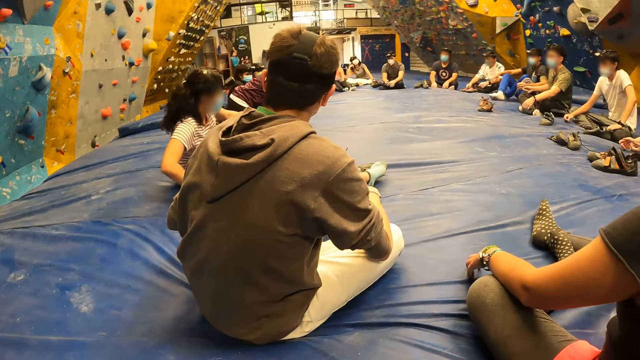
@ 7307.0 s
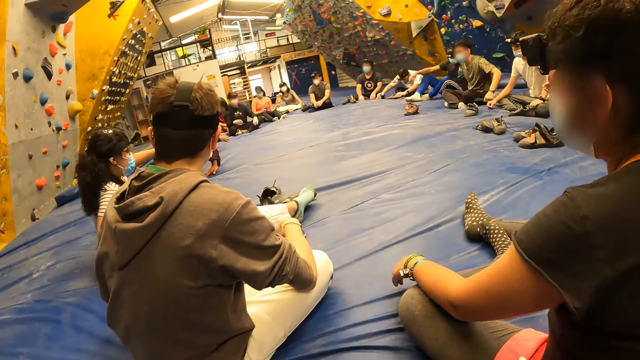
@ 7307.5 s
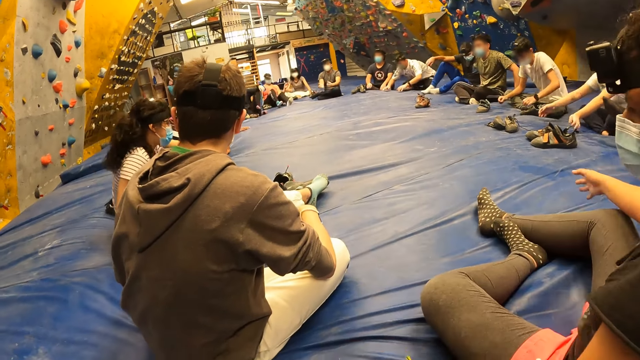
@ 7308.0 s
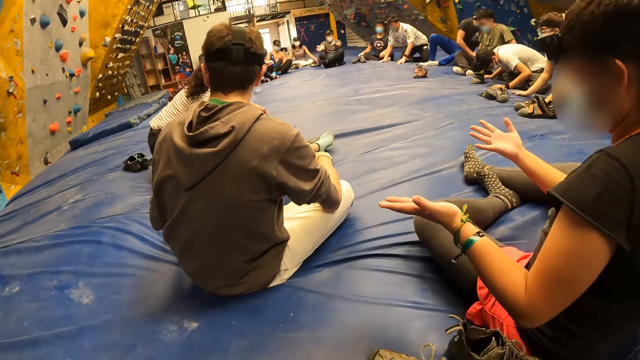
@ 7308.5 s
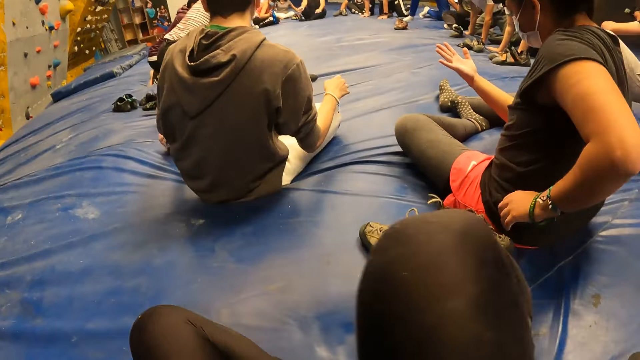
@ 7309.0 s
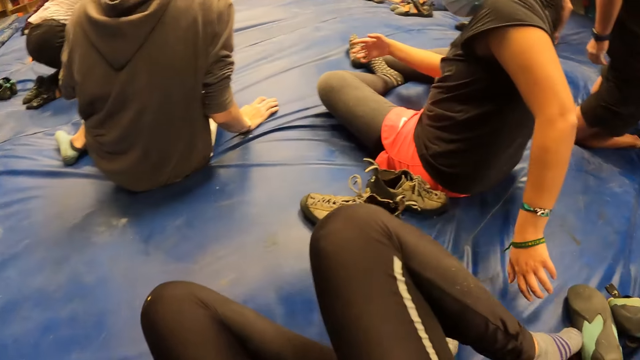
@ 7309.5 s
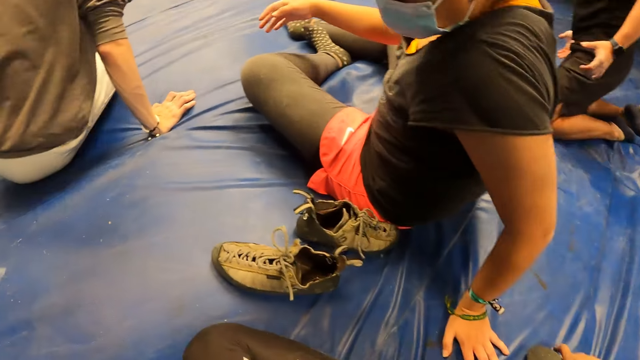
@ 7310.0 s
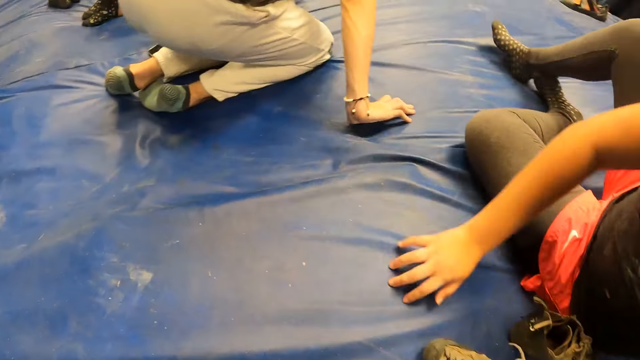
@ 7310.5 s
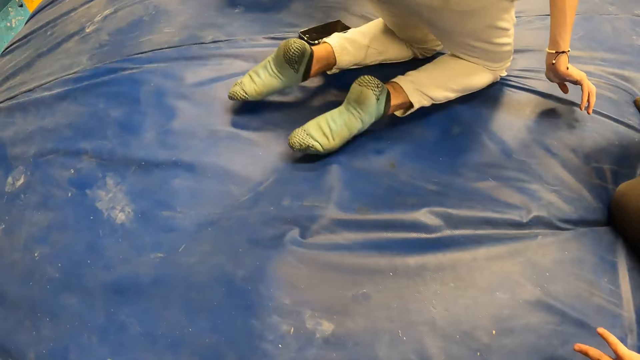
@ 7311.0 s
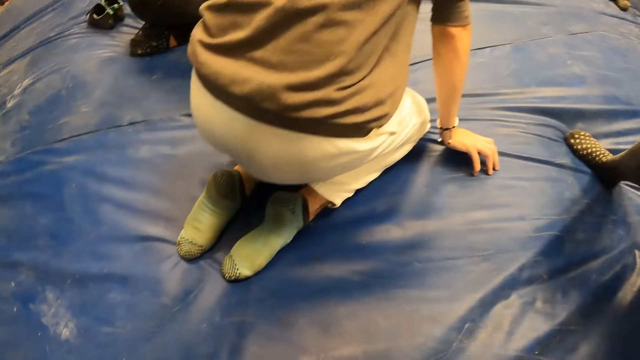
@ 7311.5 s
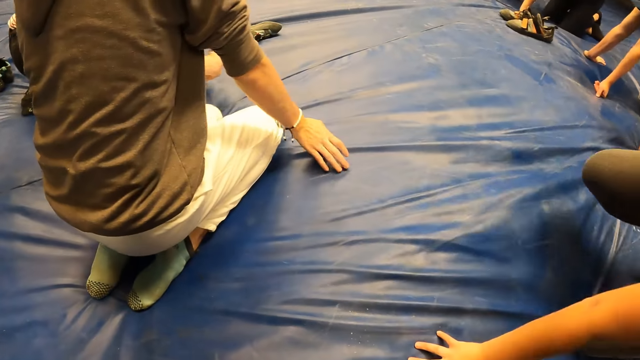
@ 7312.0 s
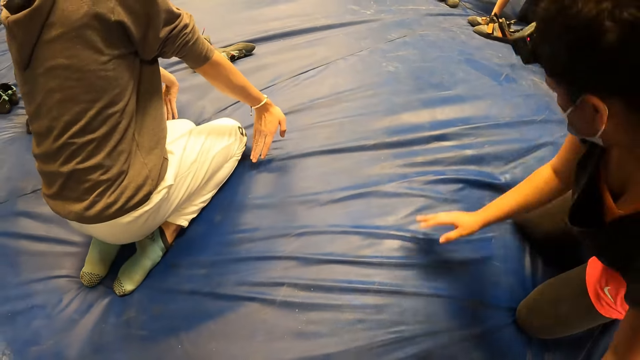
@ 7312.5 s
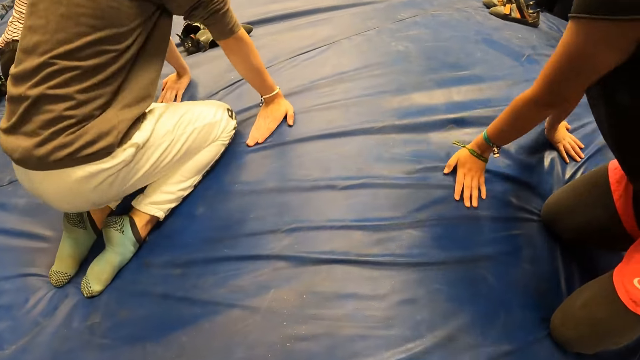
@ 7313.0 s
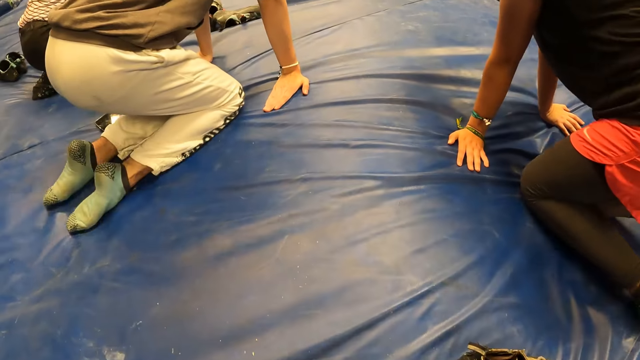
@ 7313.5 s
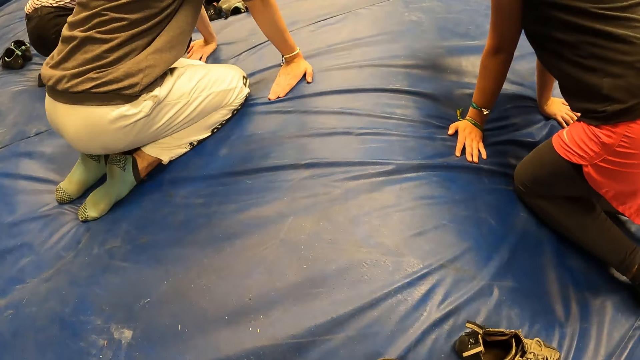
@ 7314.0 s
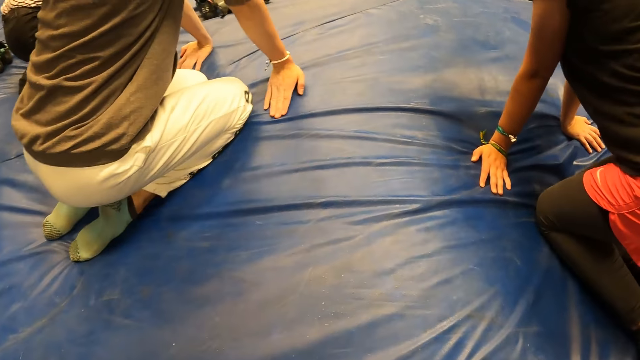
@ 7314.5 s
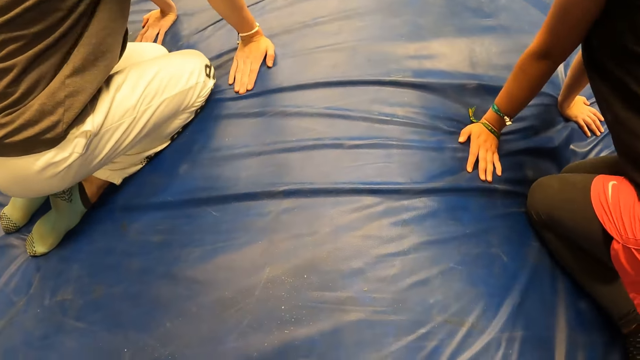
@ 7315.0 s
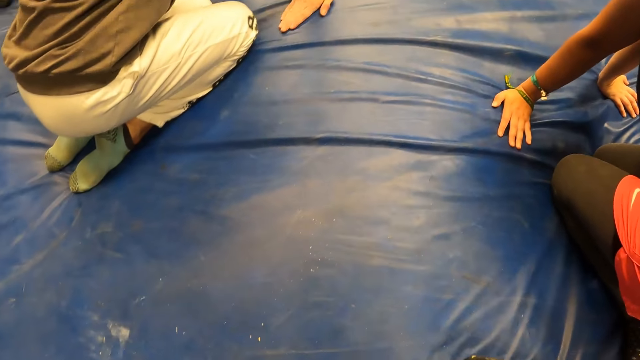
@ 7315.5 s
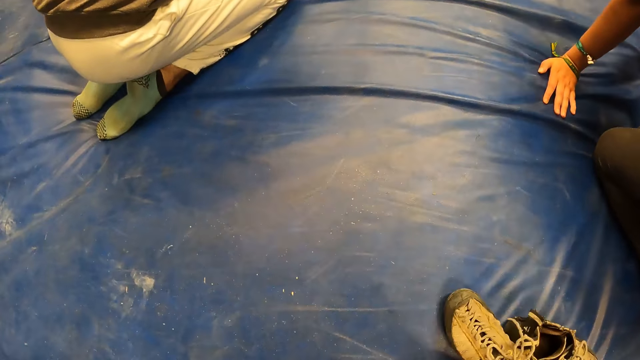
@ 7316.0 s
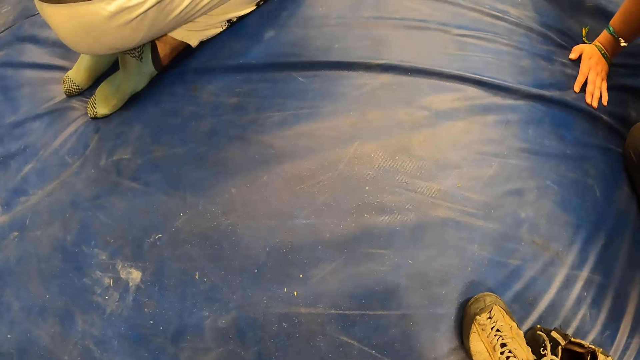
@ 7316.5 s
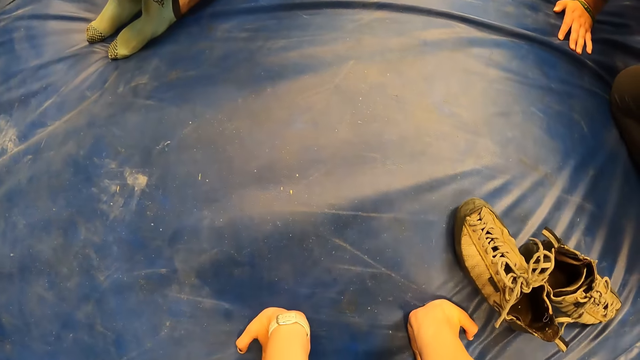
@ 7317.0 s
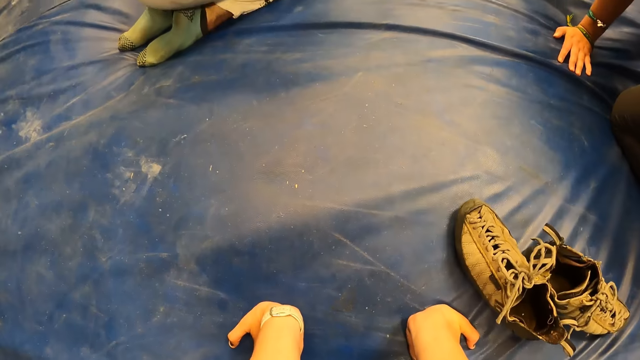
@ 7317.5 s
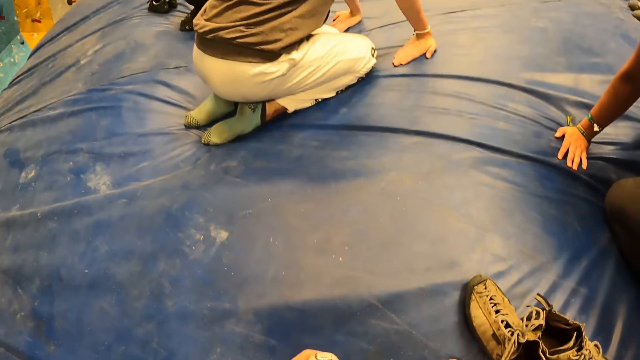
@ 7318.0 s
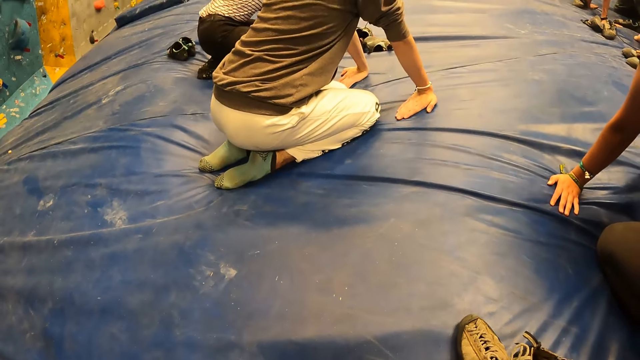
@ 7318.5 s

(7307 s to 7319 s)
The camera wearer folds her legs. She leans forward. She gazes at the surface. The man kneels on the floor. The woman kneels on the floor. The man rests both hands on the floor. The woman rests both hands on the floor. The camera wearer moves her shoe on the floor with her right hand.

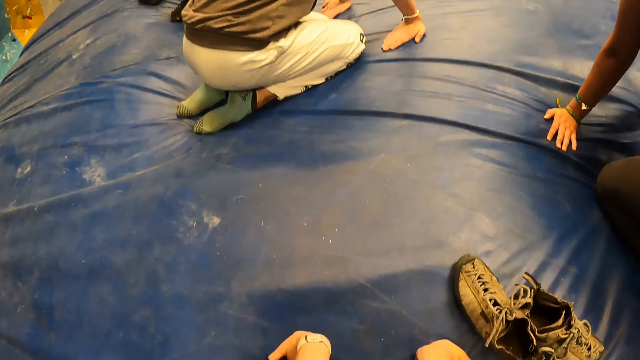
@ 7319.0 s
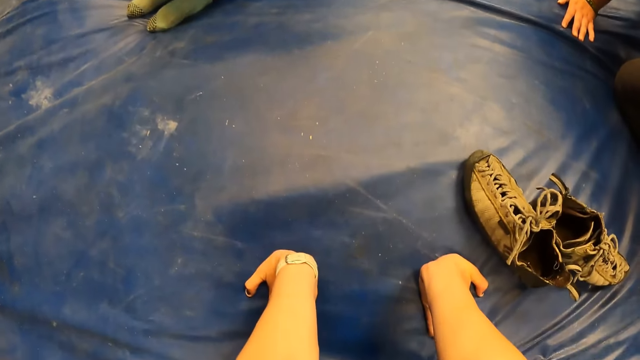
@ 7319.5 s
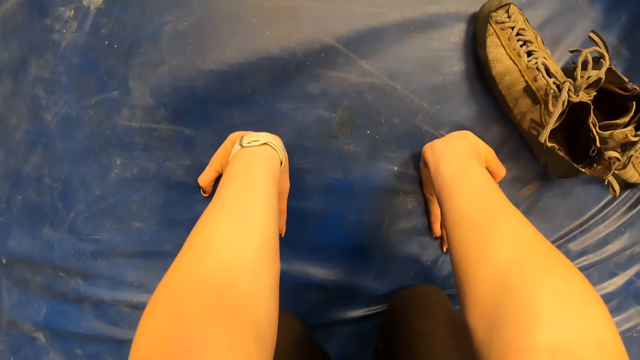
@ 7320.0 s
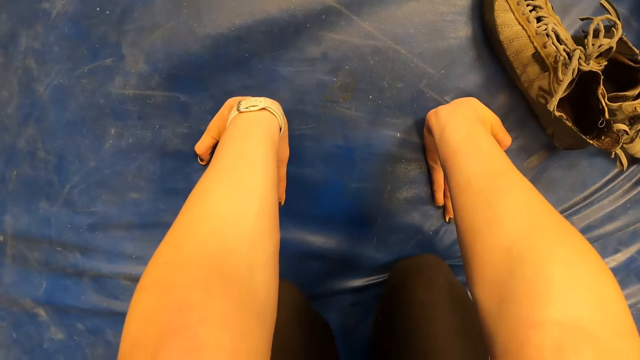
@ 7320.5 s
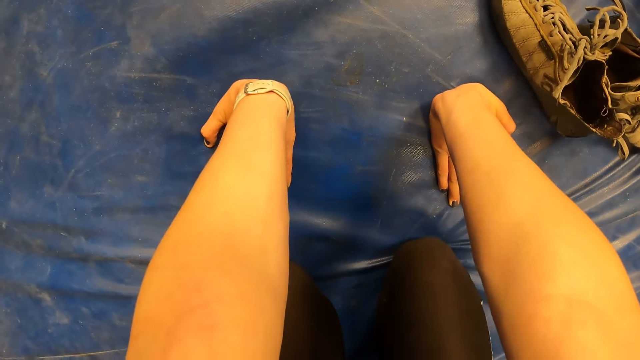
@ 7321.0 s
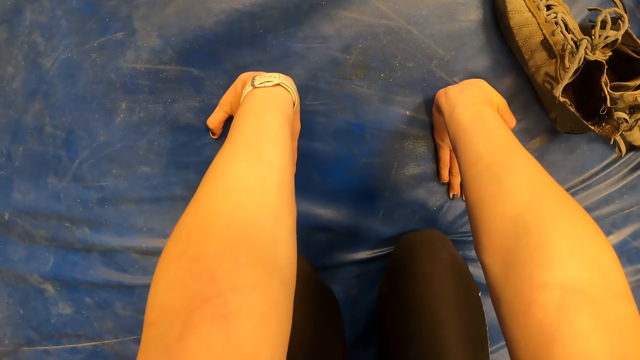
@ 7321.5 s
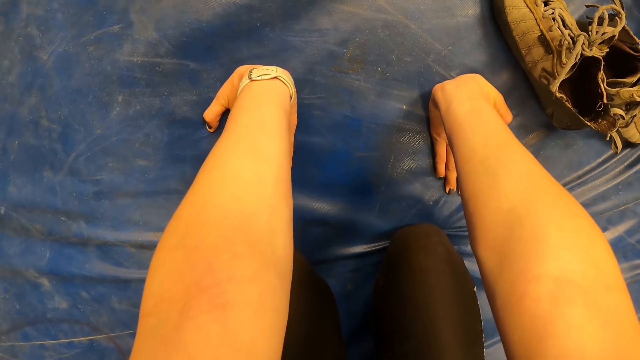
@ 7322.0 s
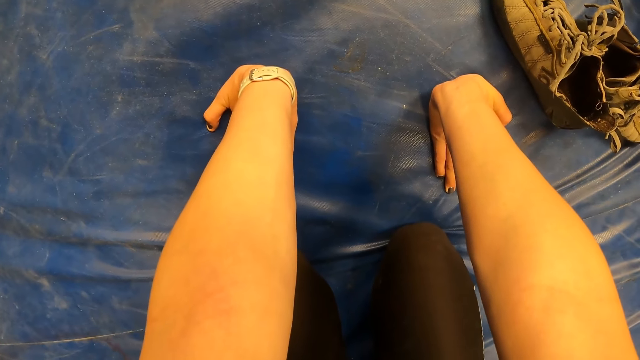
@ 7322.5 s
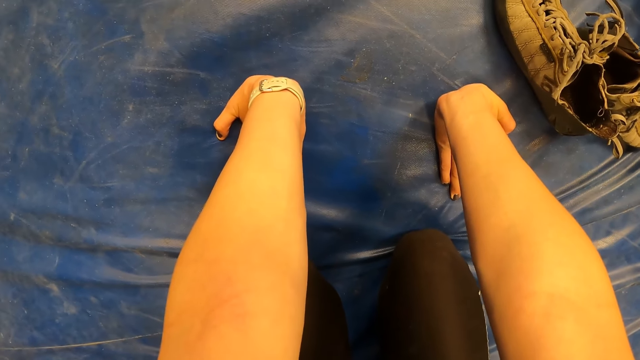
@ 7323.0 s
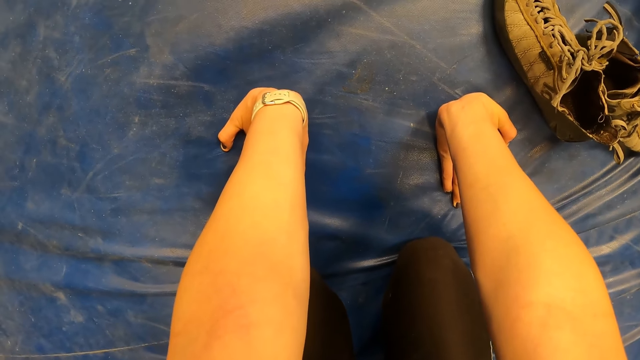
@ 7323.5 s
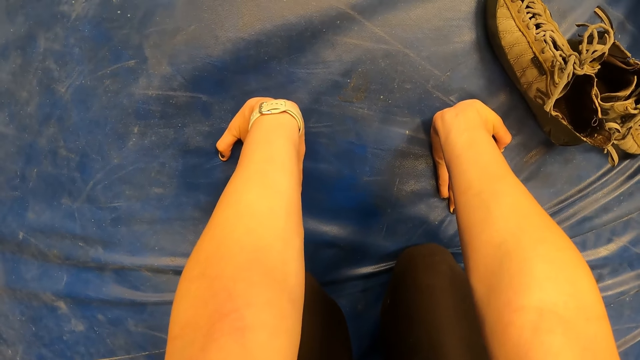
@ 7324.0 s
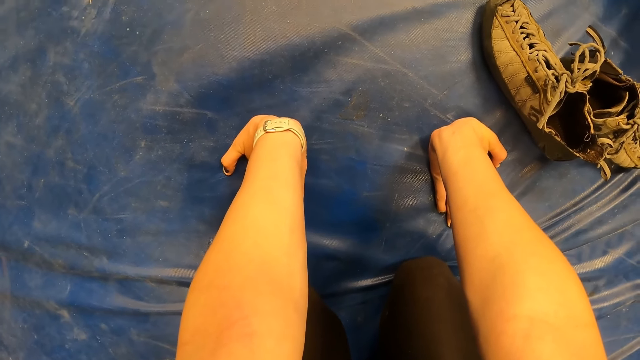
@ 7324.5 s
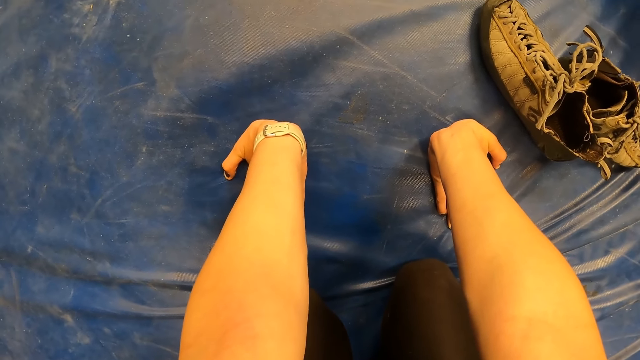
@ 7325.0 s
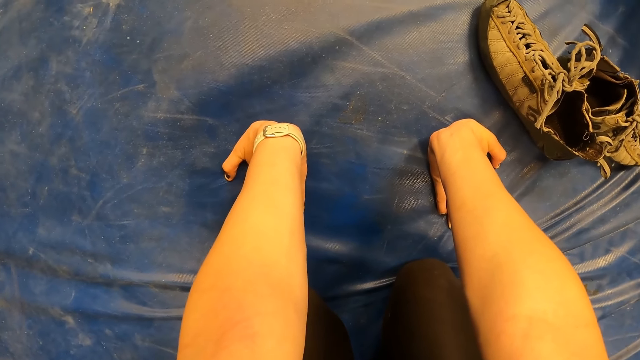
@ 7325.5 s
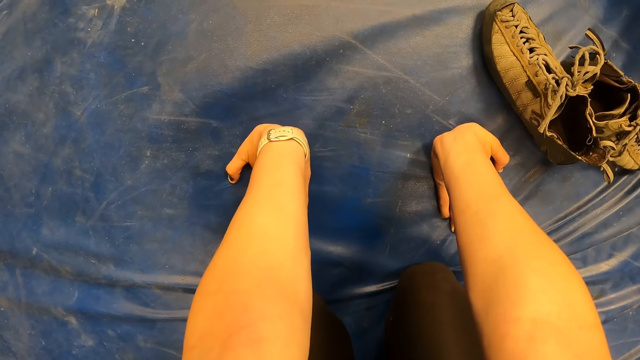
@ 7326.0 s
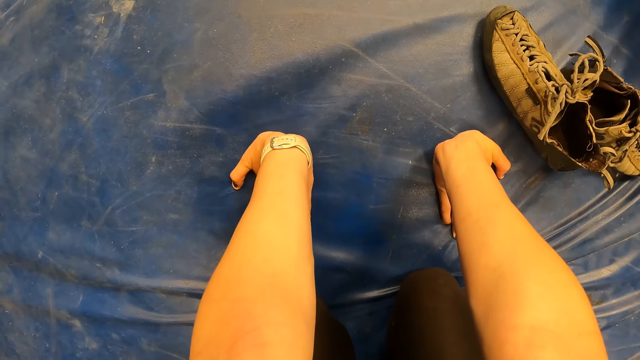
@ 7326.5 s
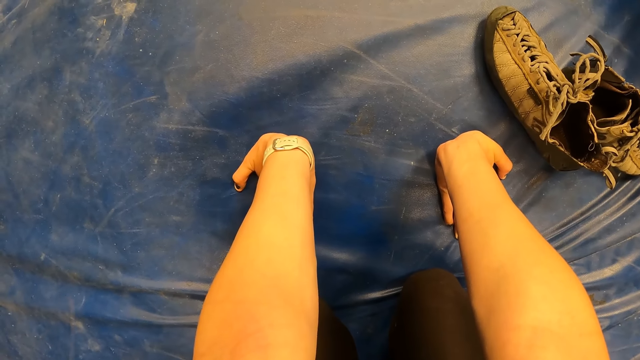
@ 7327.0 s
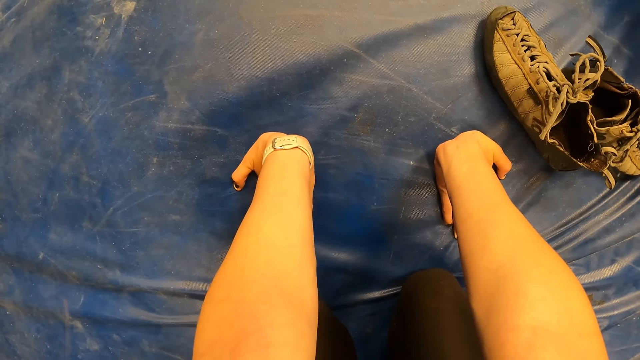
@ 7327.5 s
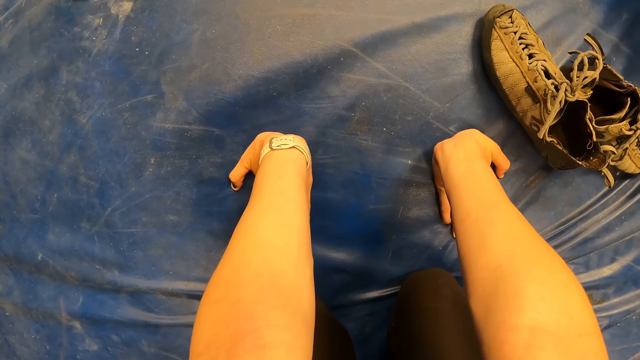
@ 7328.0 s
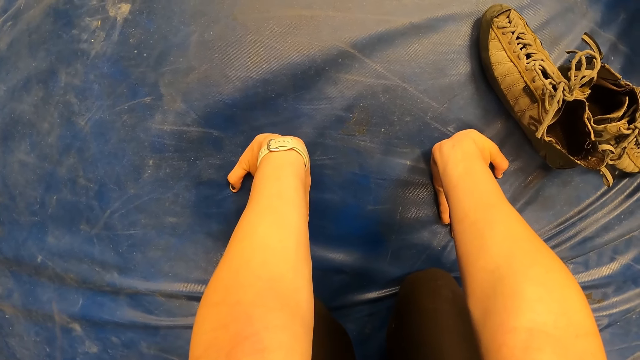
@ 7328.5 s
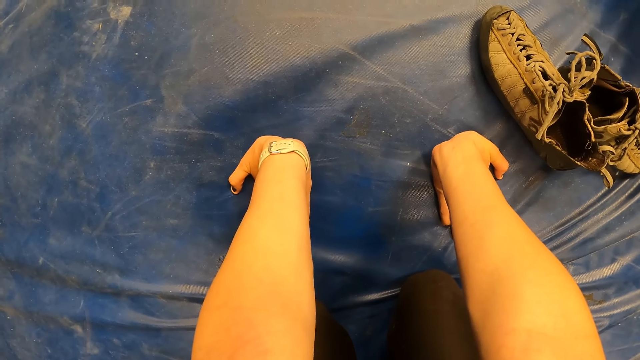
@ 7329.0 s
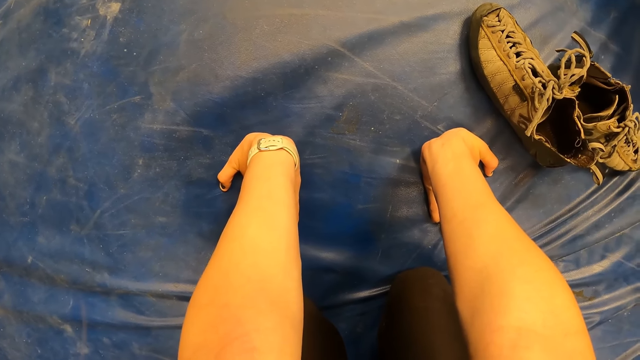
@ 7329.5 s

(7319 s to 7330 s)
The camera wearer stares at the hands. They rest both hands on the floor.
